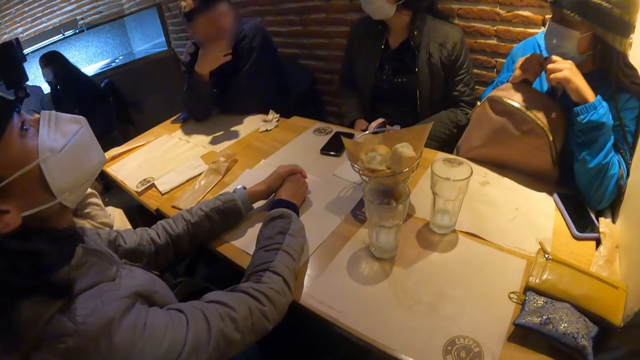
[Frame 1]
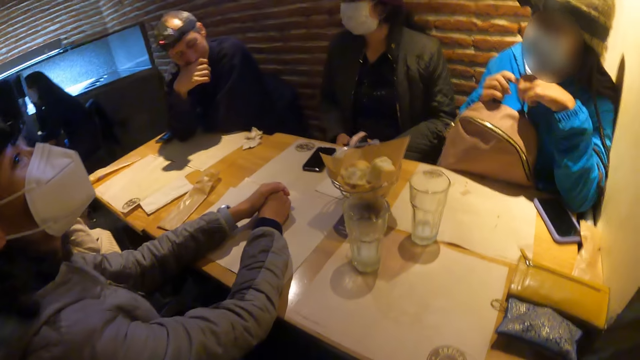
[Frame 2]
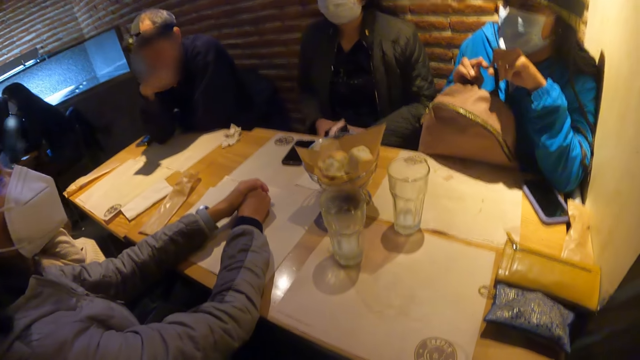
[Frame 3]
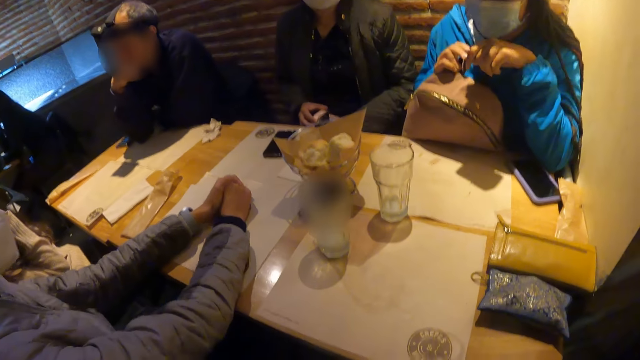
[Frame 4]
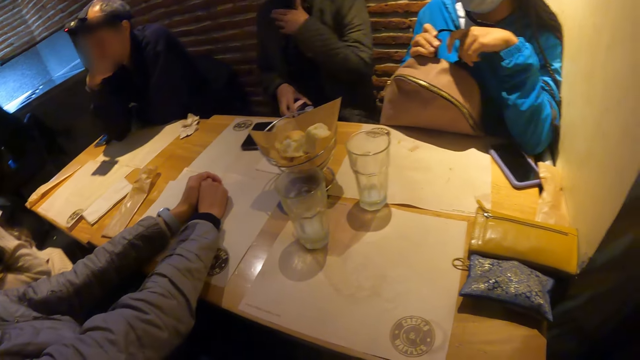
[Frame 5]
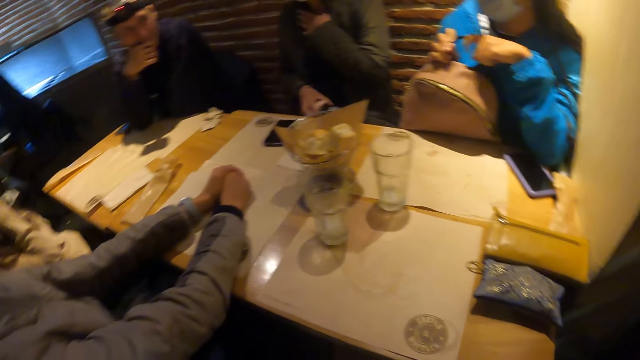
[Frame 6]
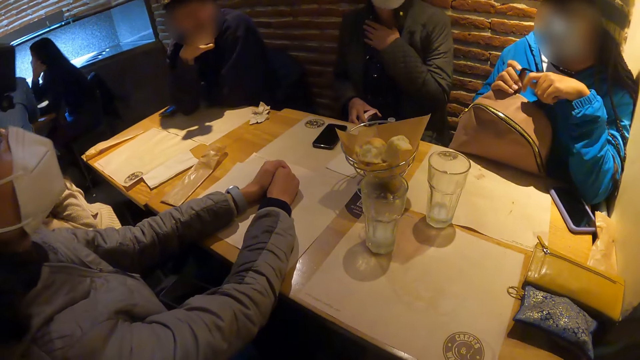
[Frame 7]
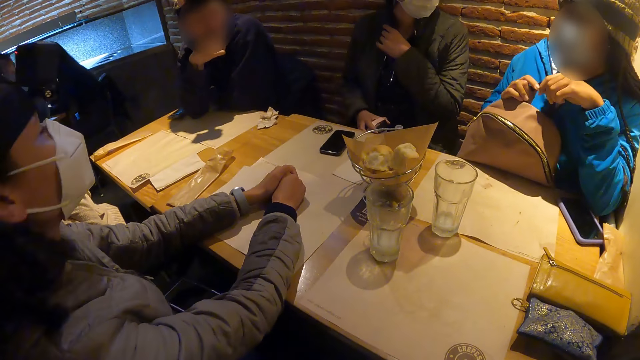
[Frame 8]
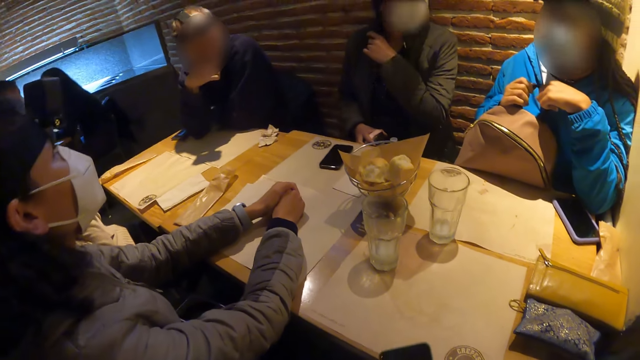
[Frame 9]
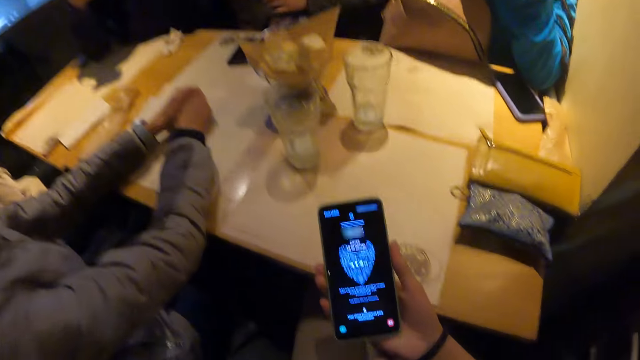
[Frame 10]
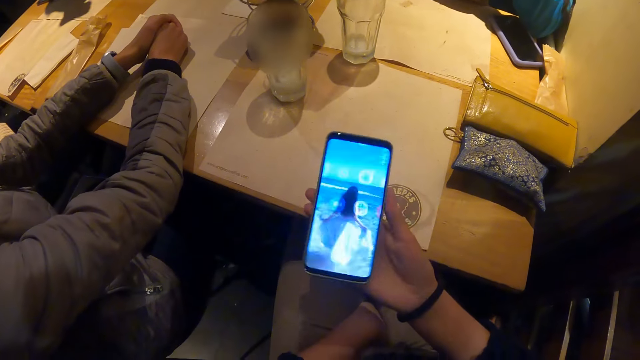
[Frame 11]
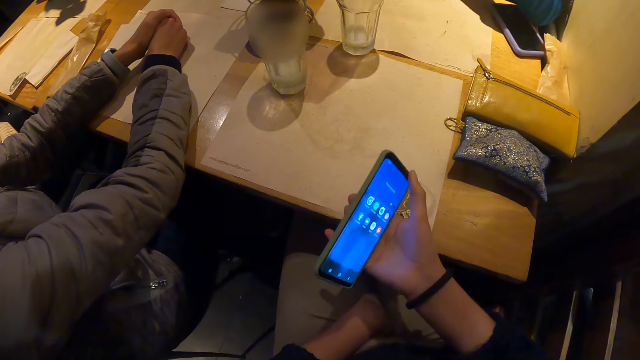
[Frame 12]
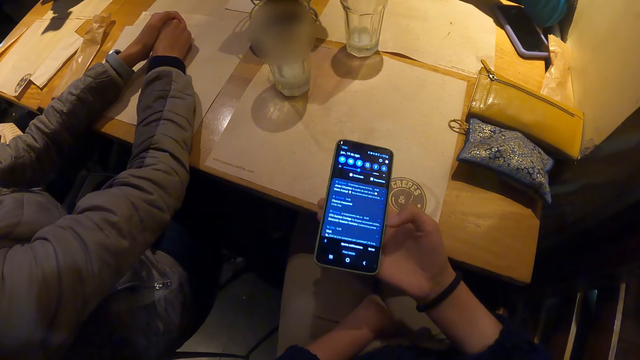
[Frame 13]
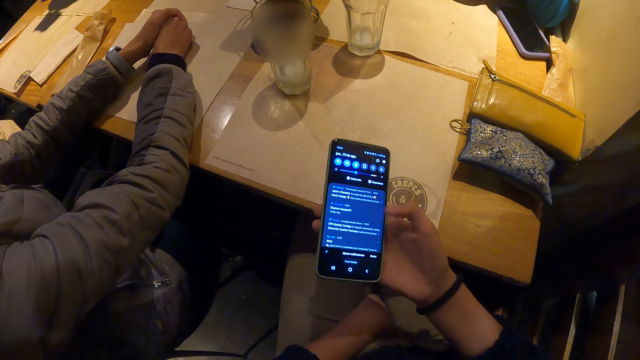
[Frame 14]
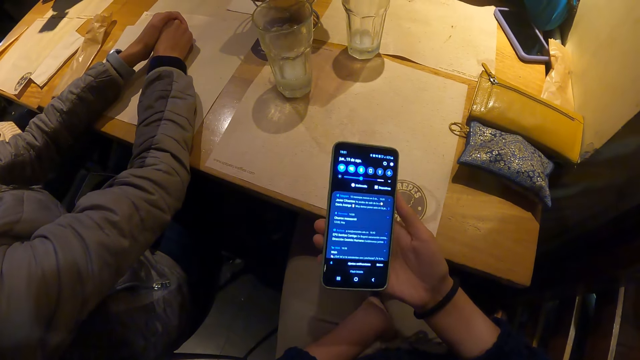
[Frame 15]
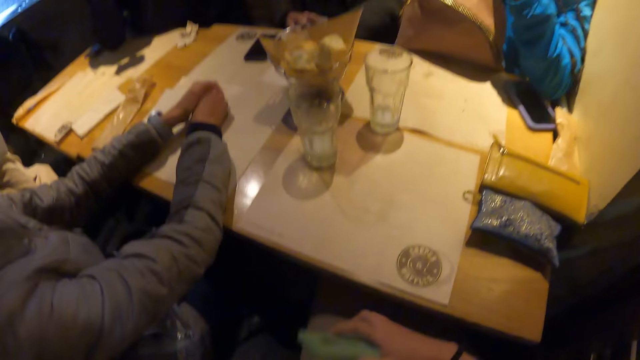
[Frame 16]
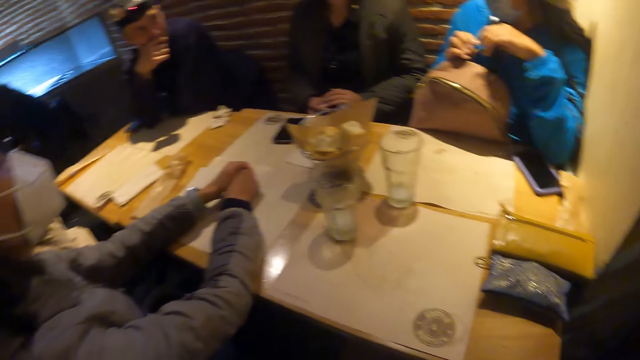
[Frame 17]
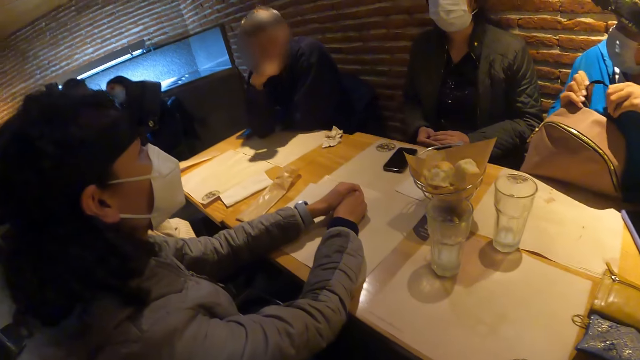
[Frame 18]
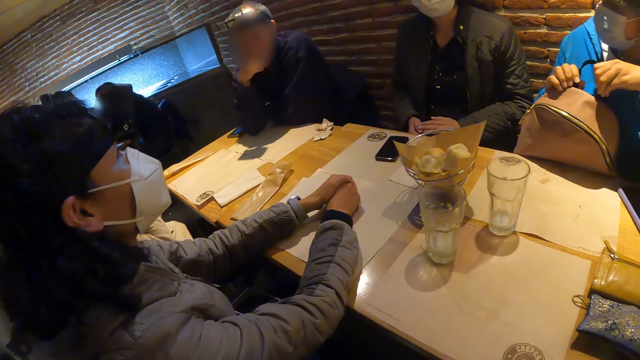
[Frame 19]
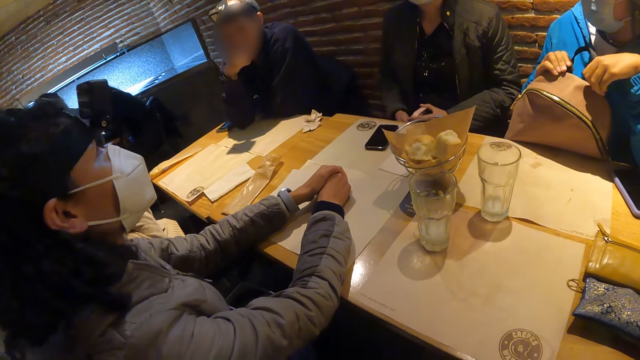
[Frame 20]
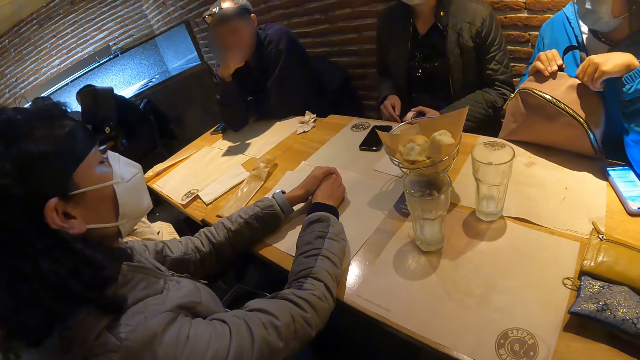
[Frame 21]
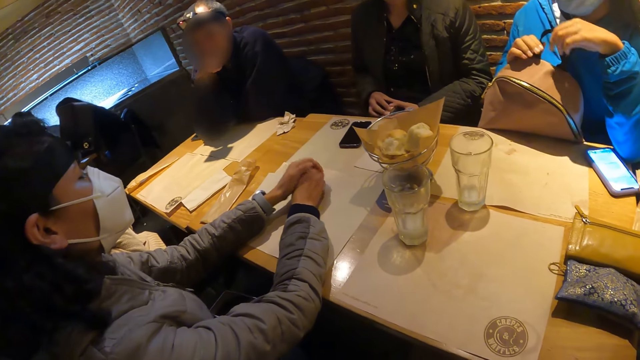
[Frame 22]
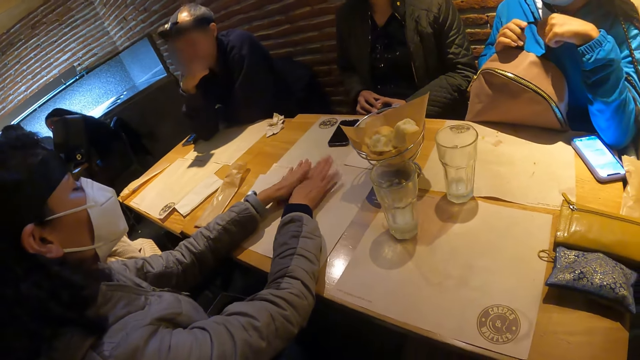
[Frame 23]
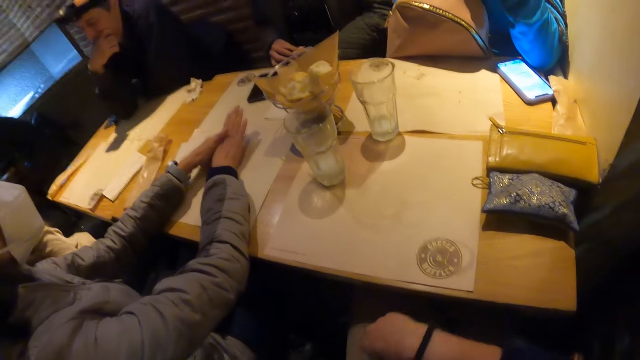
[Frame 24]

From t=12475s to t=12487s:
The camera wearer operates a phone with her right hand. She scrolls the phone. She looks around.

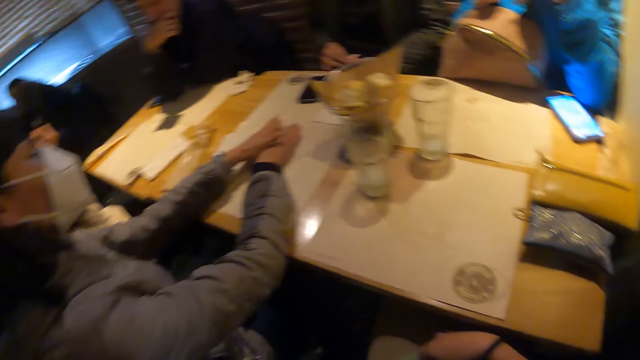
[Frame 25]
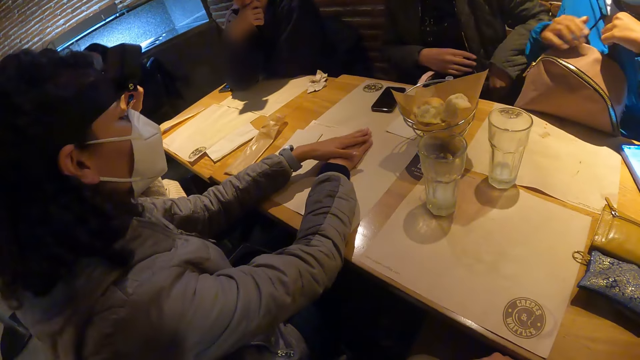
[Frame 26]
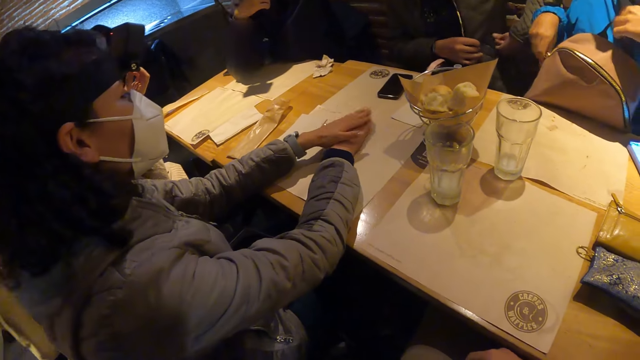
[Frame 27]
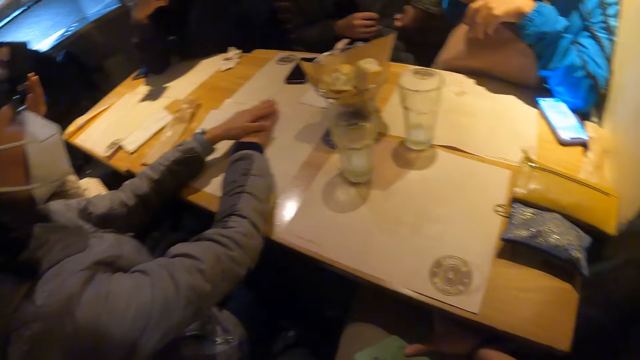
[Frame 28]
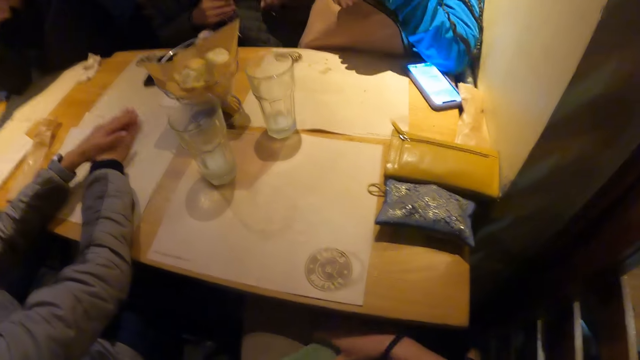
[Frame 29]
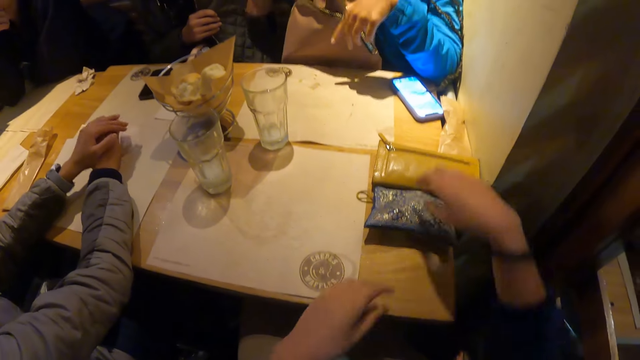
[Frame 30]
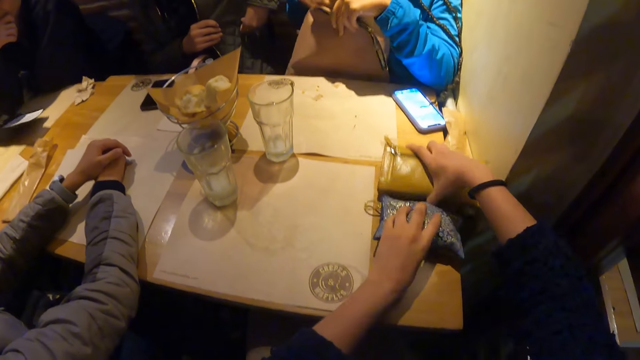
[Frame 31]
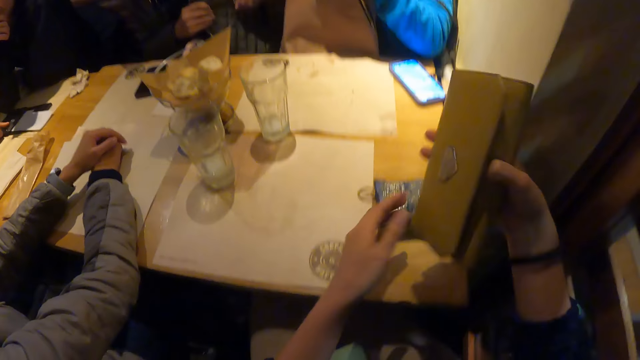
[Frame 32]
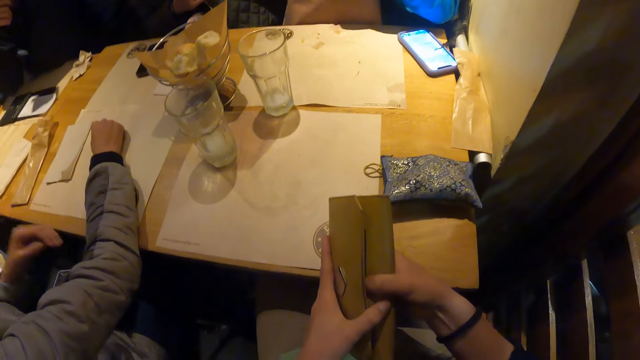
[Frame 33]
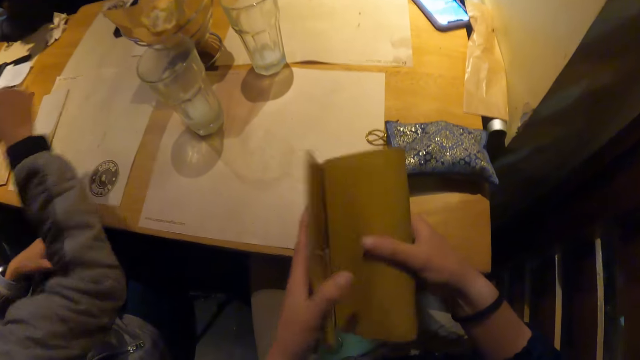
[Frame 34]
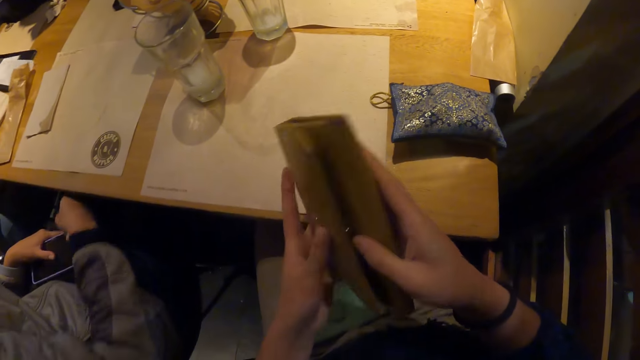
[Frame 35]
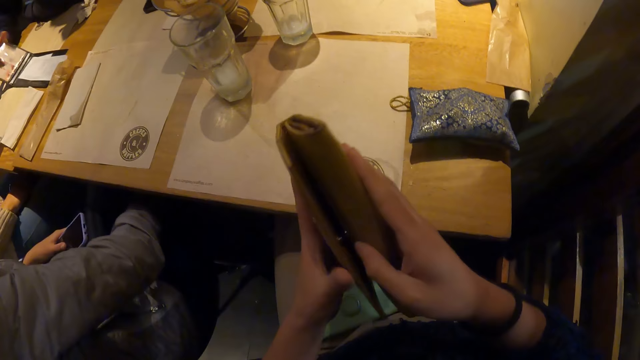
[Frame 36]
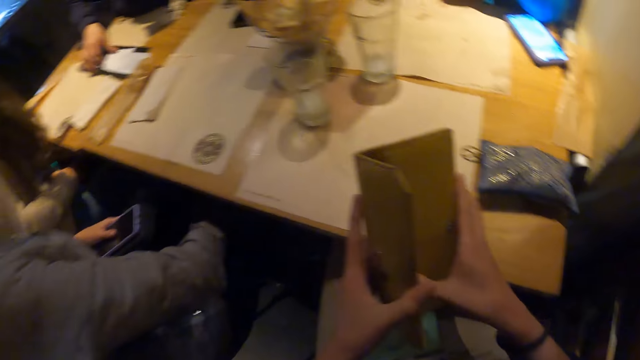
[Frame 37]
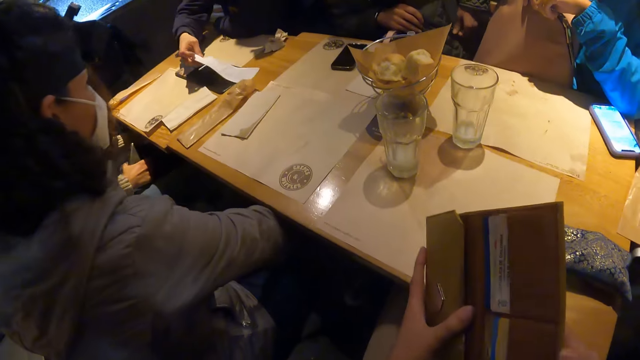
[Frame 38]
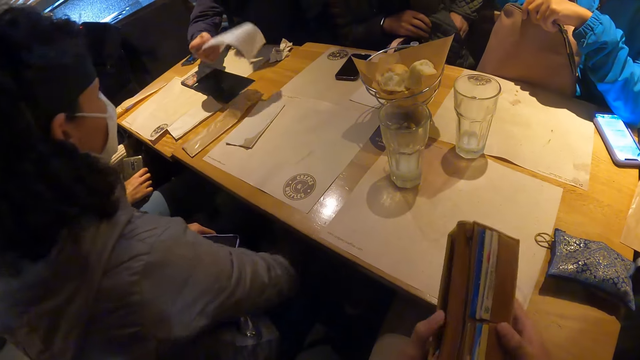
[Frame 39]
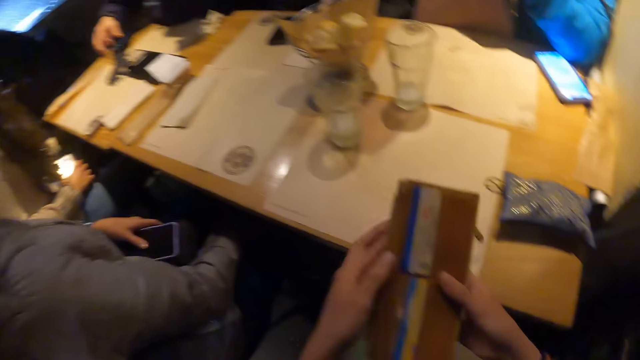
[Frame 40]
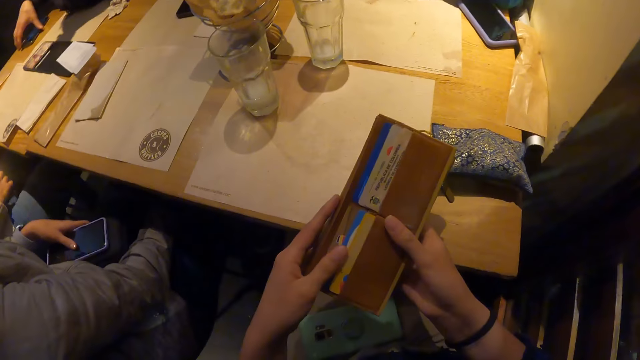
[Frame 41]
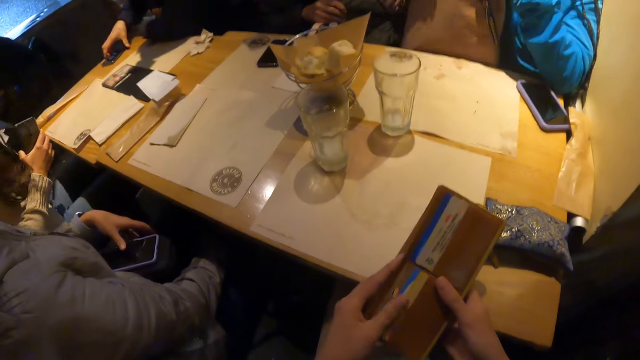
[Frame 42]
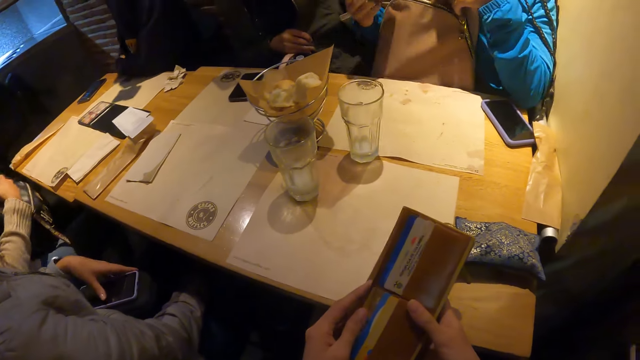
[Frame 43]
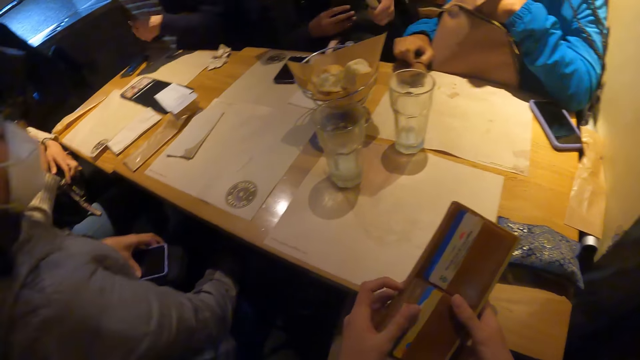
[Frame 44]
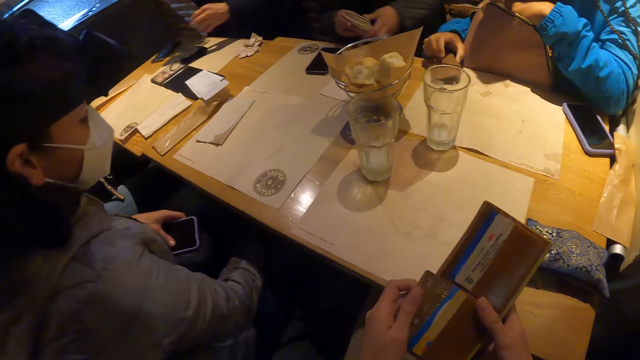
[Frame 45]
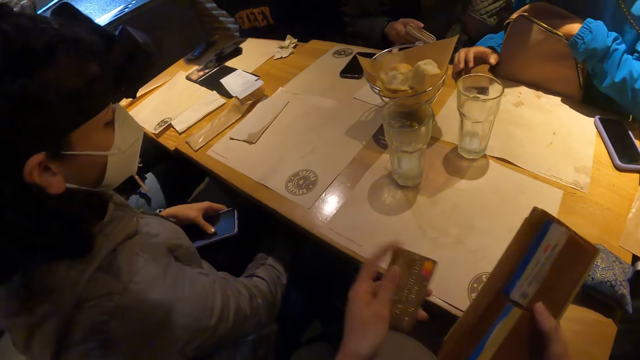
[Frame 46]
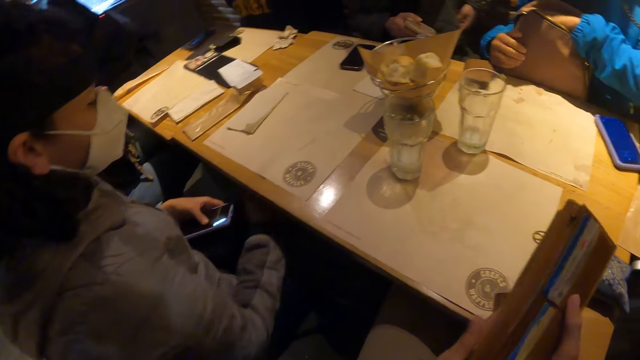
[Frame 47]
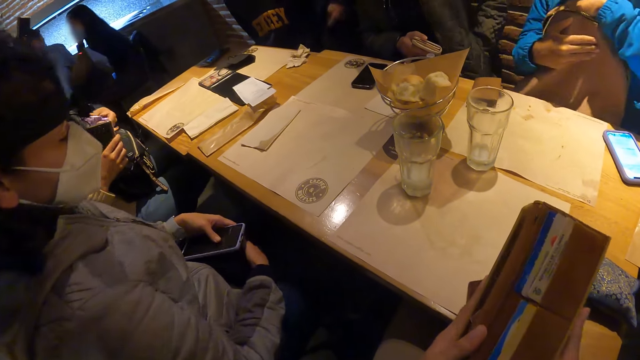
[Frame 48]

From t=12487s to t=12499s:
The woman unzips a bag with her right hand. The camera wearer takes a purse from the table with her right hand. She opens the purse with both hands. A man lifts a bill on the table with his right hand. Another man takes a purse from his jacket pocket with his left hand. The camera wearer takes a bank card from the purse with her left hand. The woman drops a purse from her bag on the table with her right hand. The first man drops a purse on the table with his left hand.
